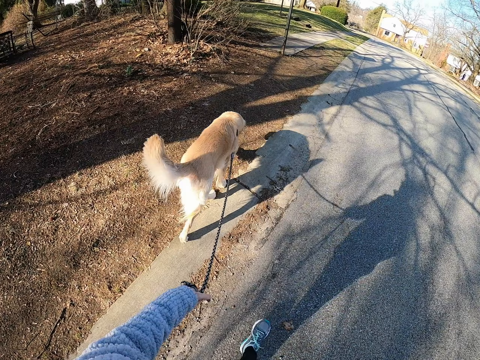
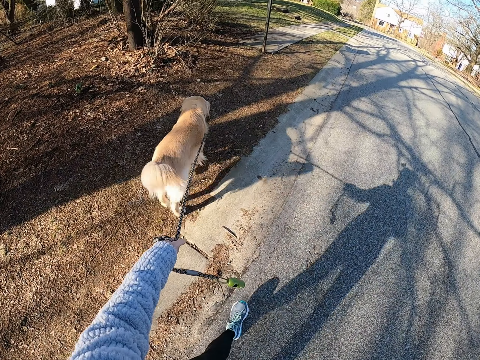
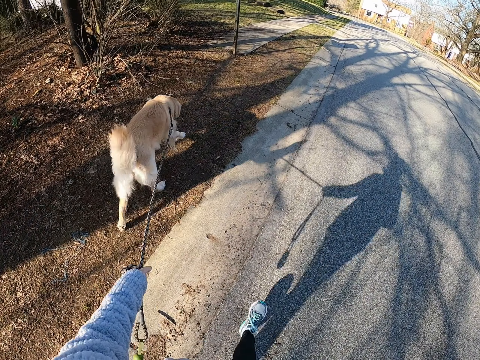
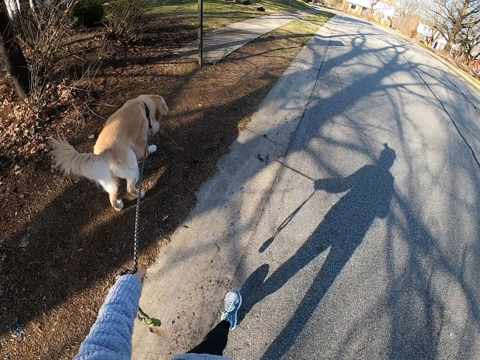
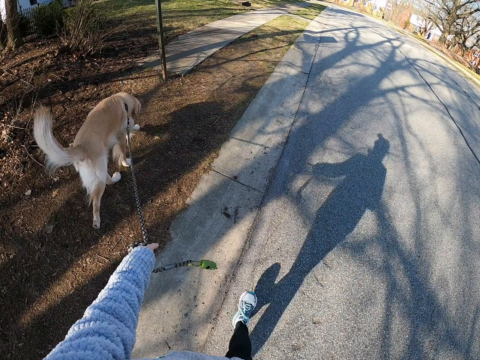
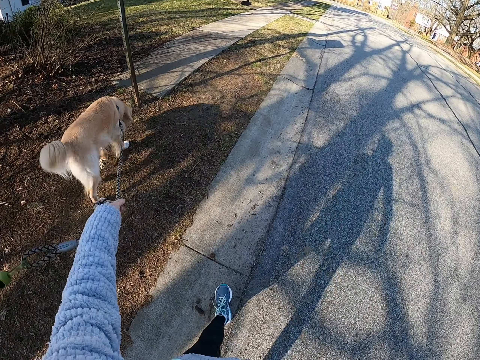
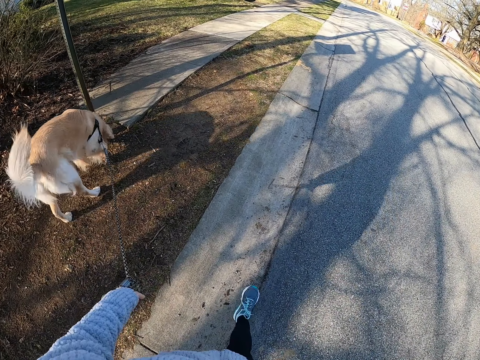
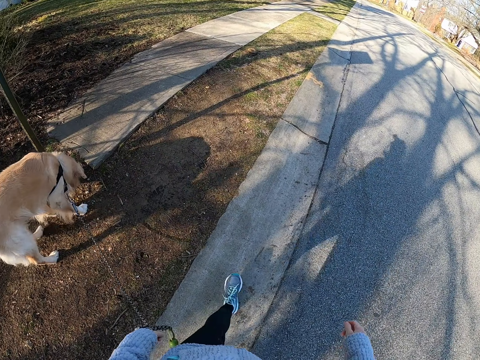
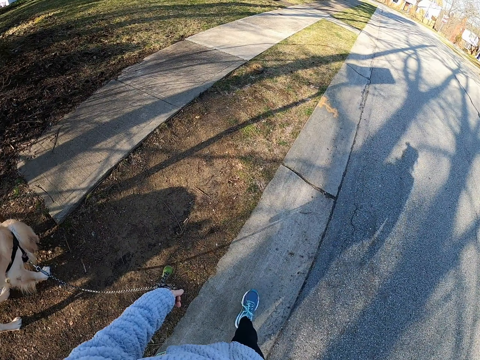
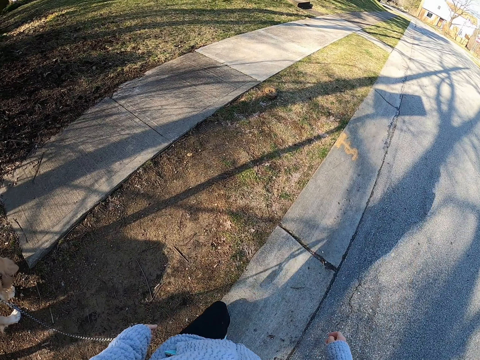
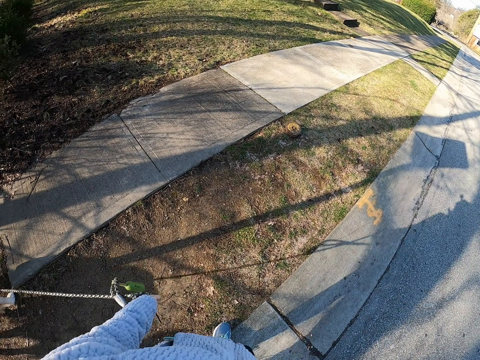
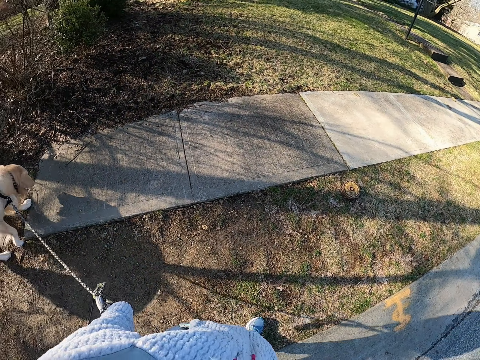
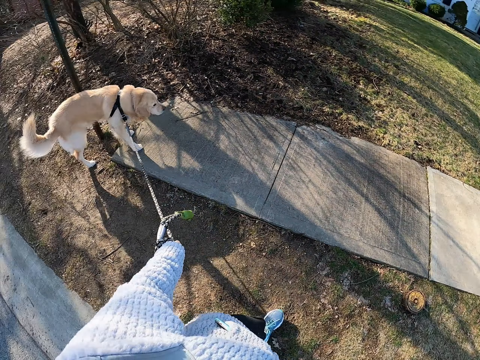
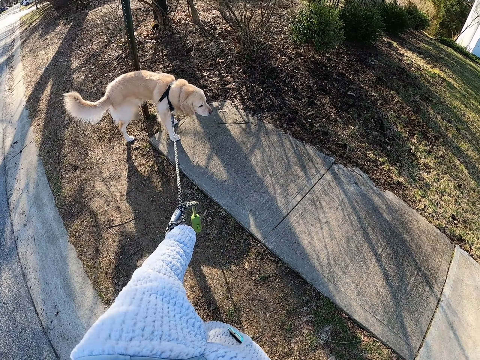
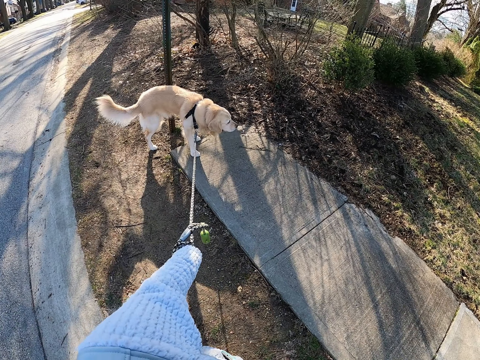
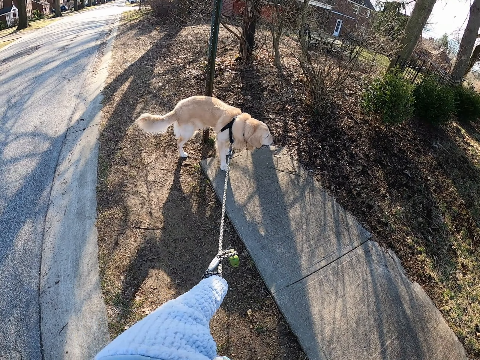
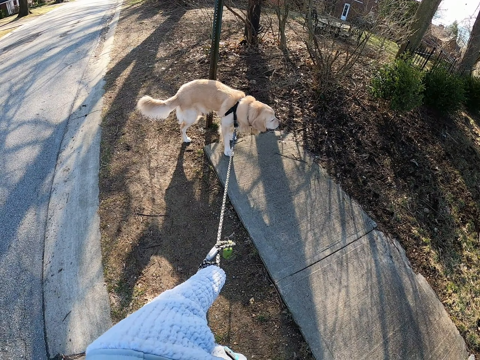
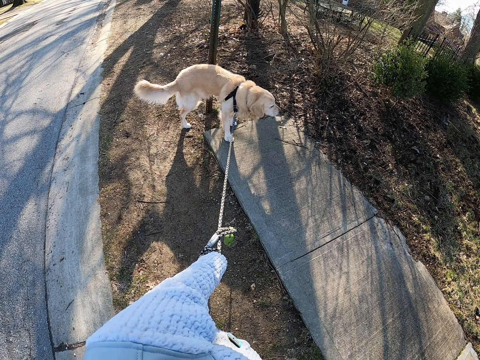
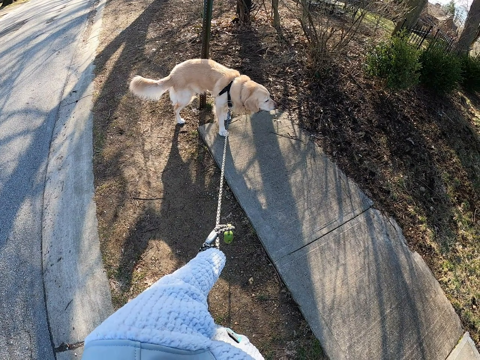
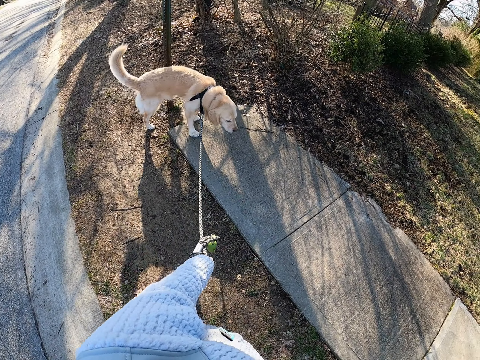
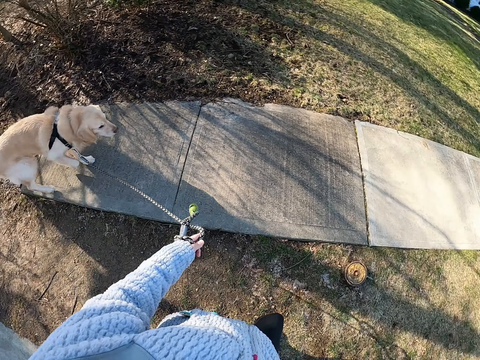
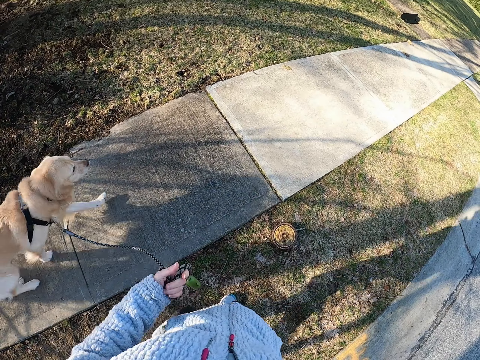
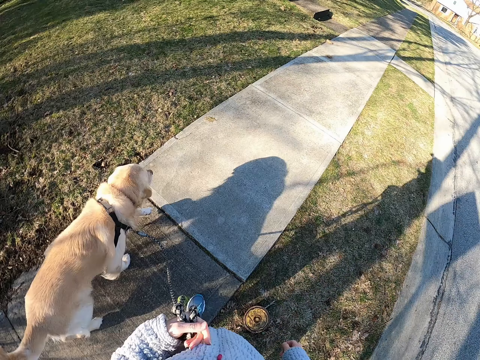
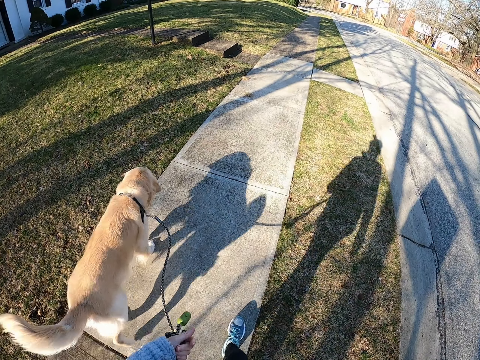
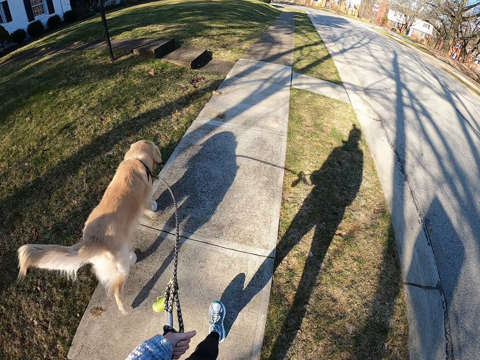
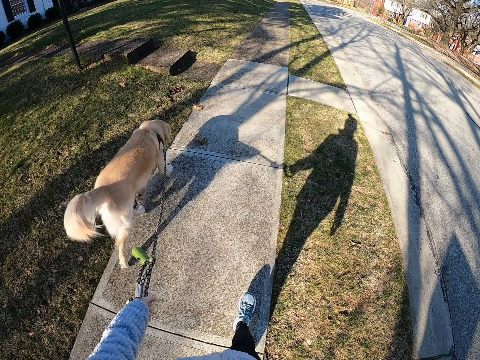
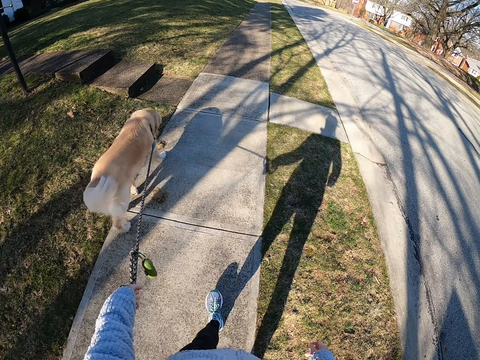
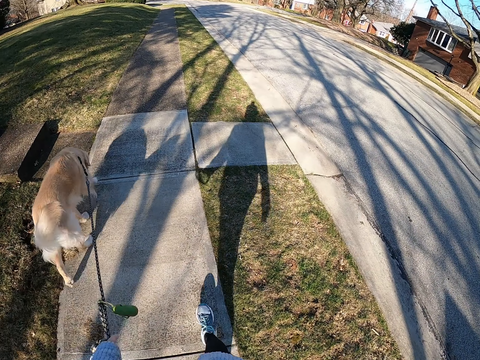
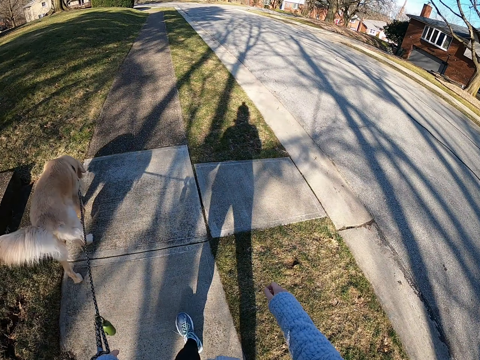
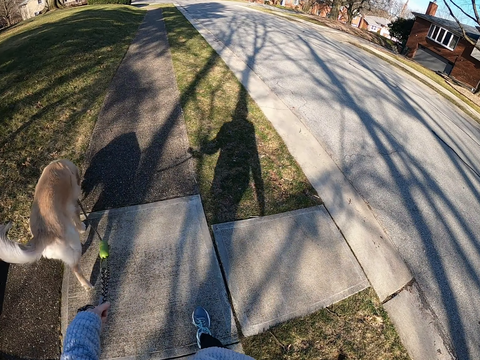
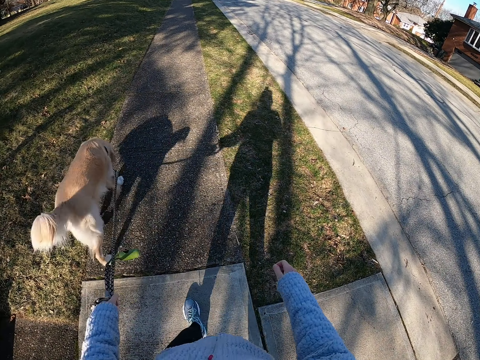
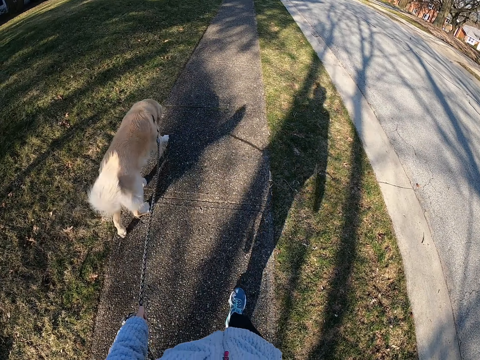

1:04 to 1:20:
The camera wearer stands on the road with the dog. They look at the dog and stop. They walk on the road with the dog.

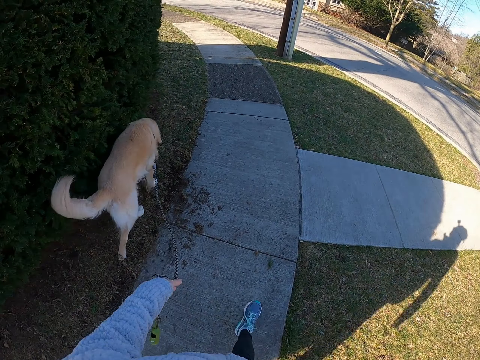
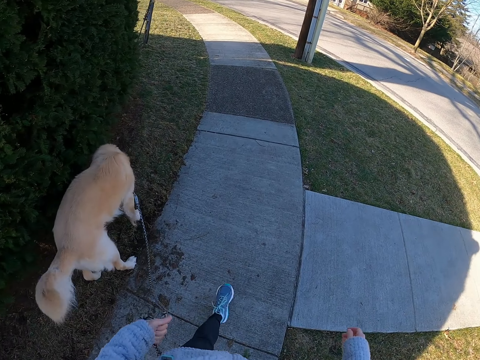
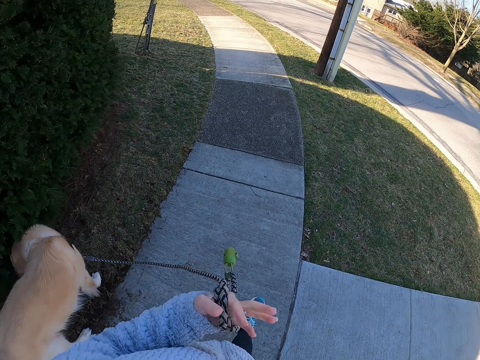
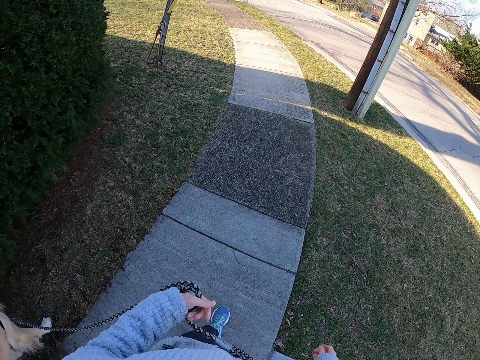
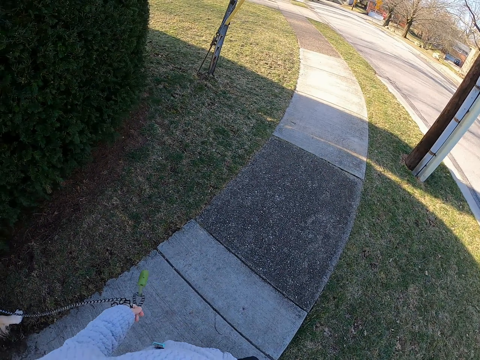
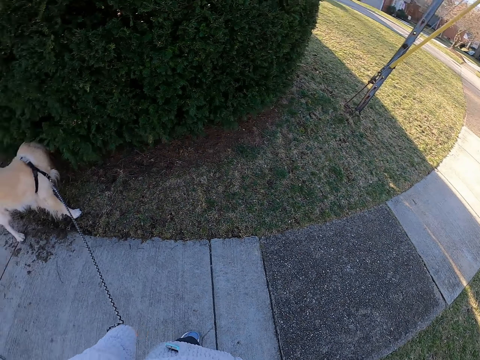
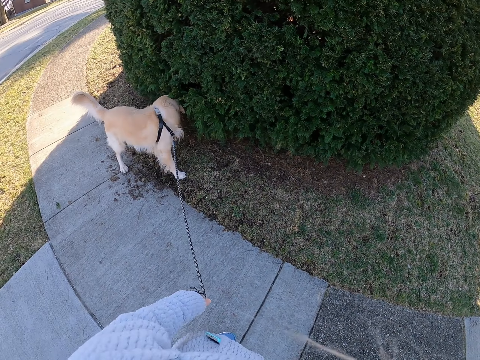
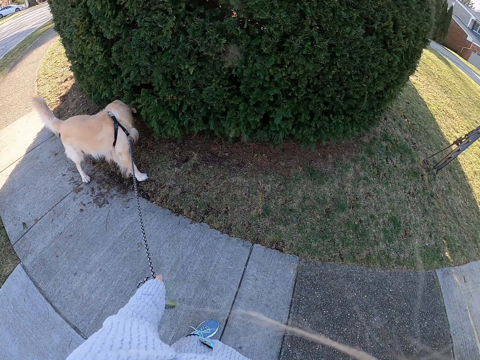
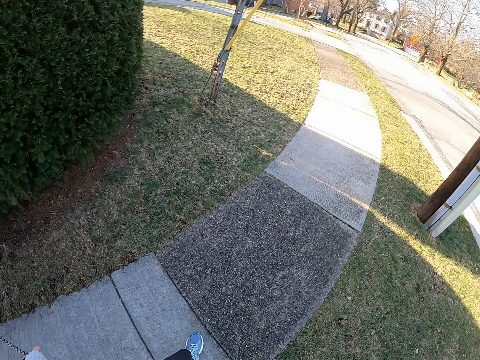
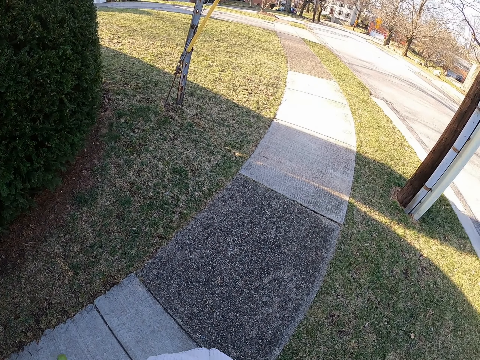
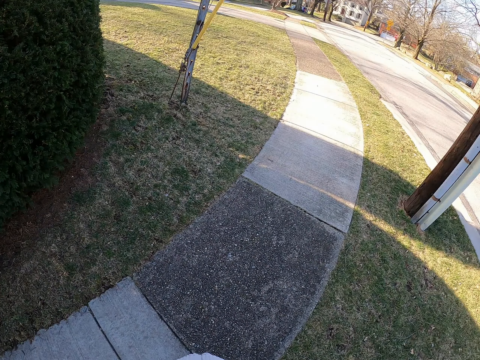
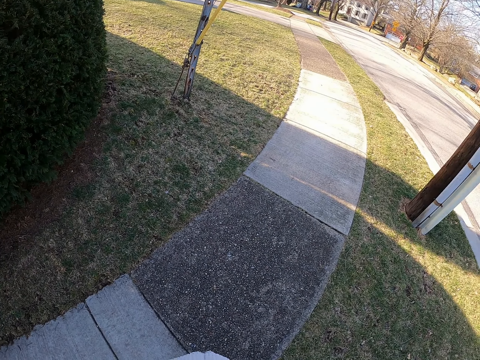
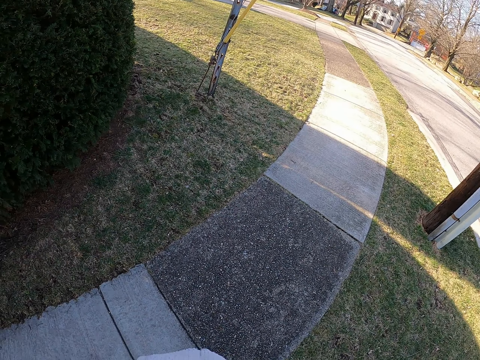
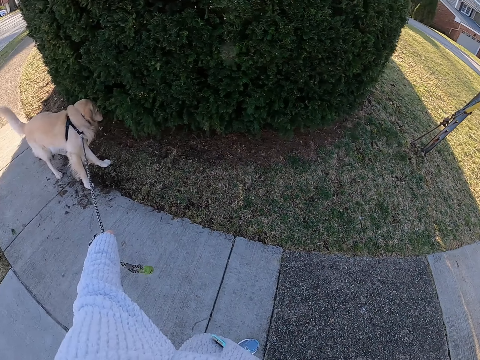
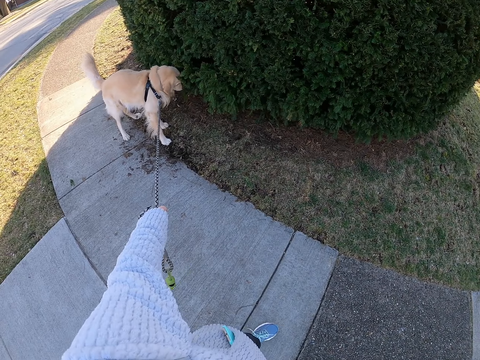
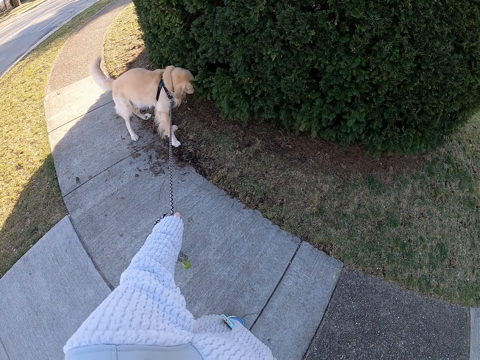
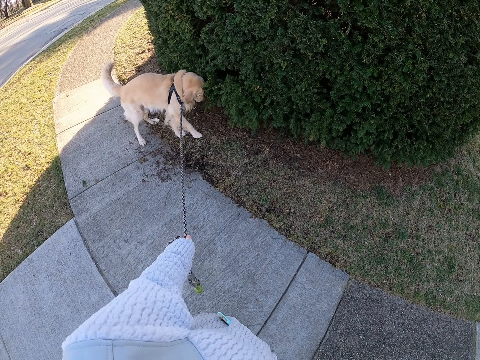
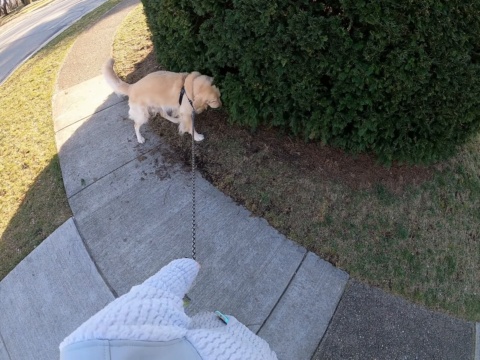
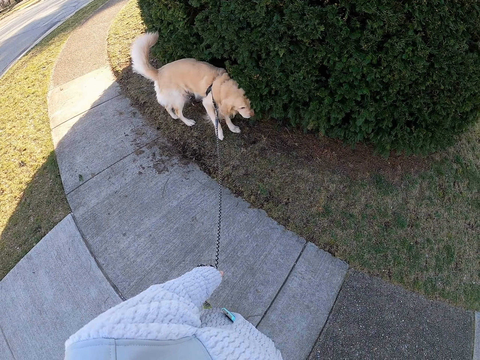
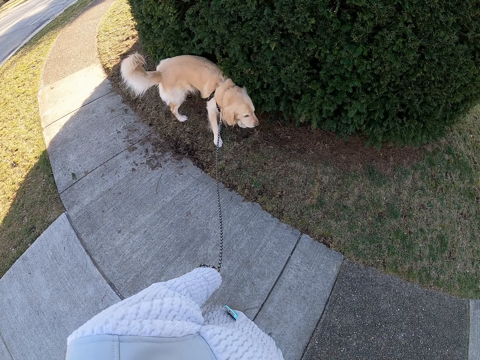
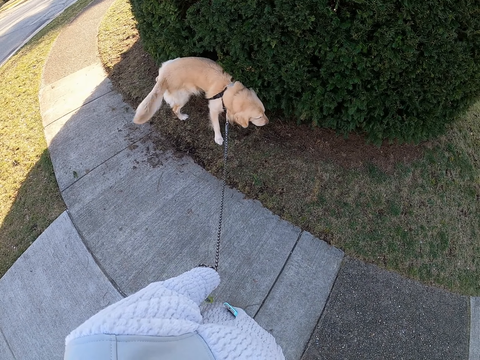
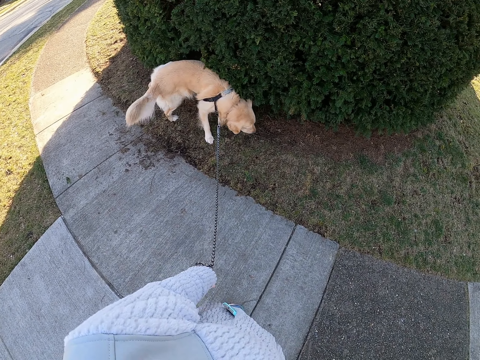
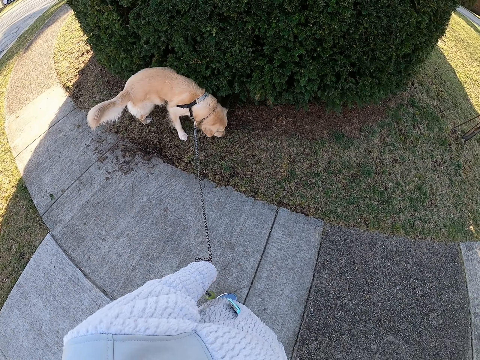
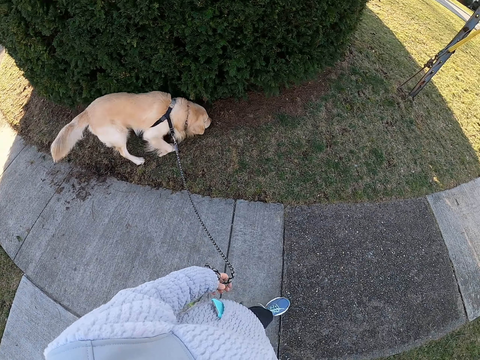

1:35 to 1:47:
The camera wearer slightly moves the left hand. They look at the dog and stop. They stand on the road with the dog. They look around. They look at the dog.
